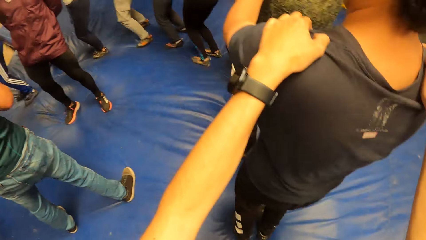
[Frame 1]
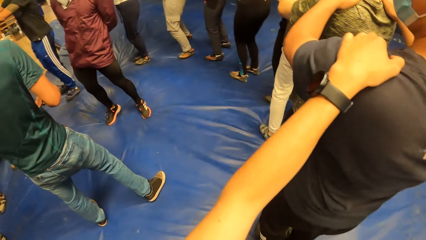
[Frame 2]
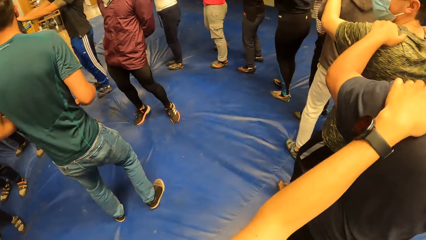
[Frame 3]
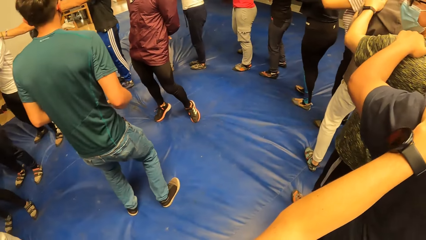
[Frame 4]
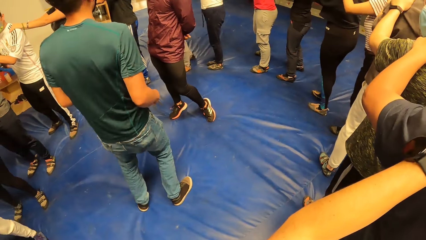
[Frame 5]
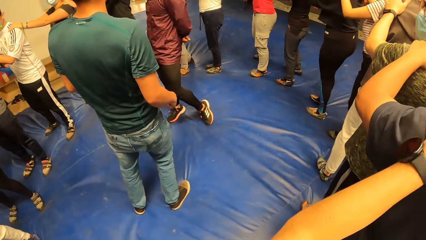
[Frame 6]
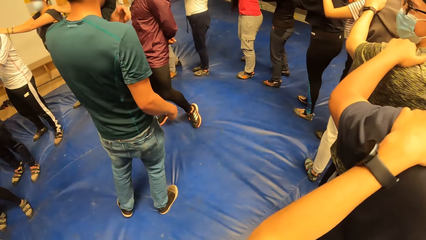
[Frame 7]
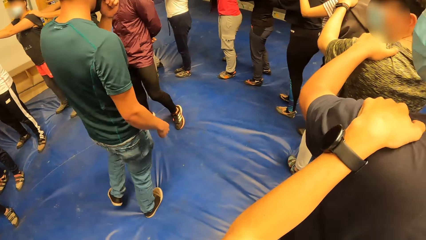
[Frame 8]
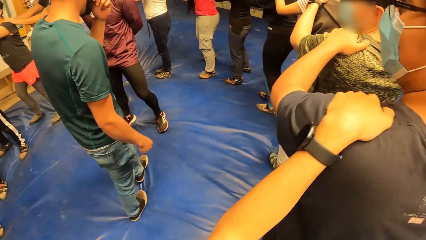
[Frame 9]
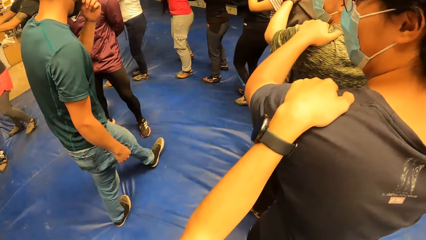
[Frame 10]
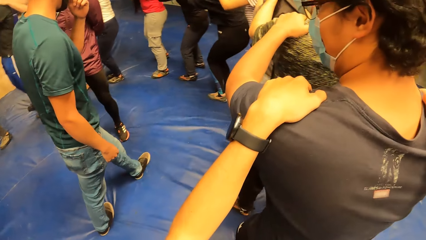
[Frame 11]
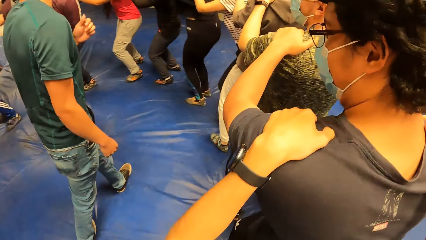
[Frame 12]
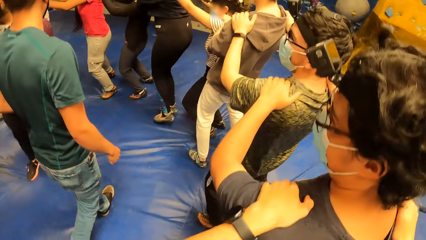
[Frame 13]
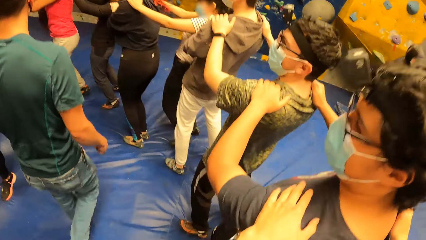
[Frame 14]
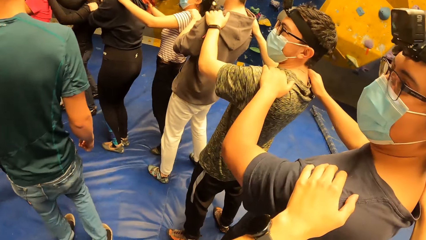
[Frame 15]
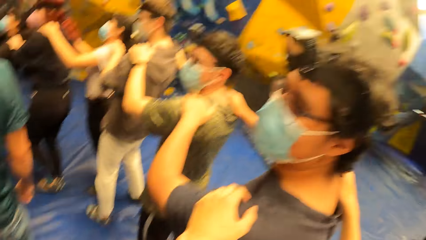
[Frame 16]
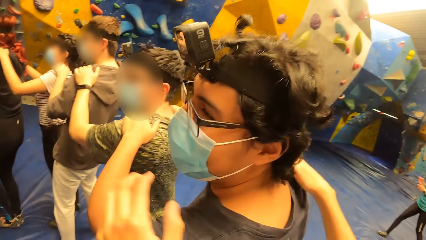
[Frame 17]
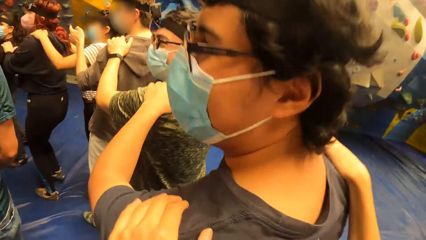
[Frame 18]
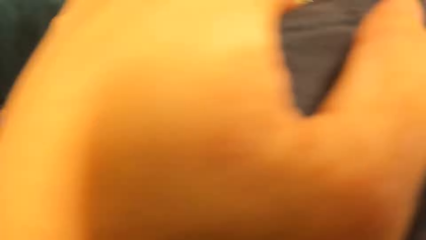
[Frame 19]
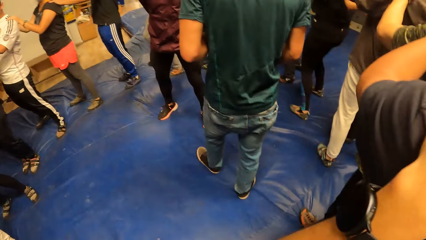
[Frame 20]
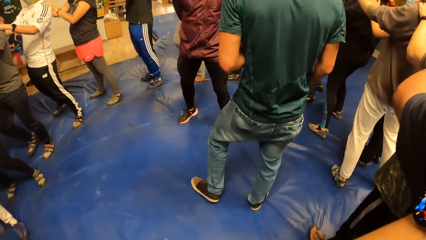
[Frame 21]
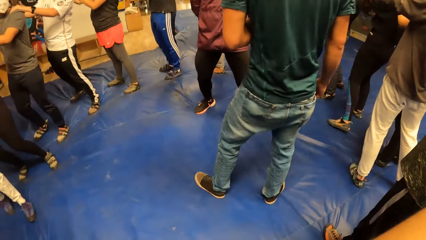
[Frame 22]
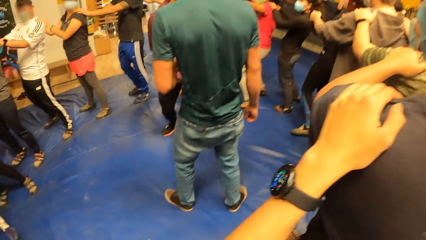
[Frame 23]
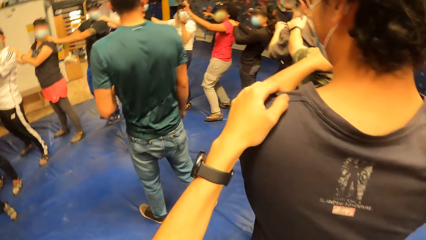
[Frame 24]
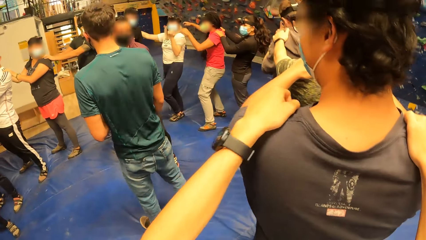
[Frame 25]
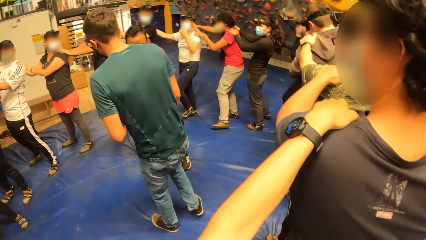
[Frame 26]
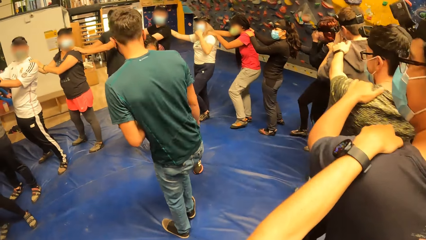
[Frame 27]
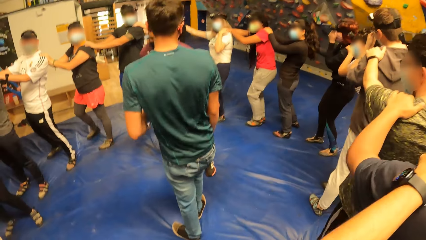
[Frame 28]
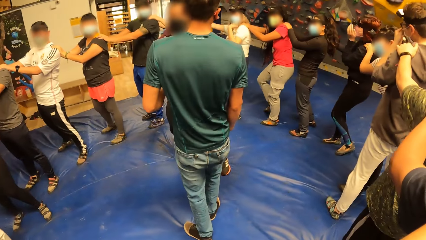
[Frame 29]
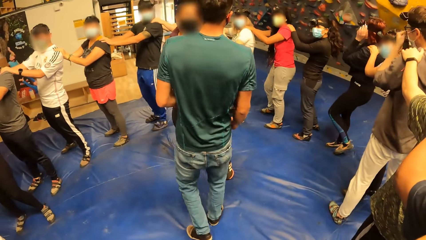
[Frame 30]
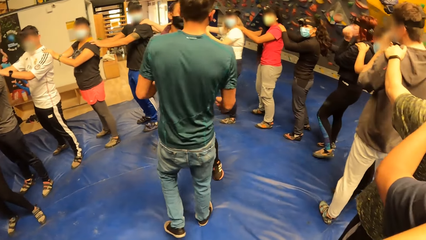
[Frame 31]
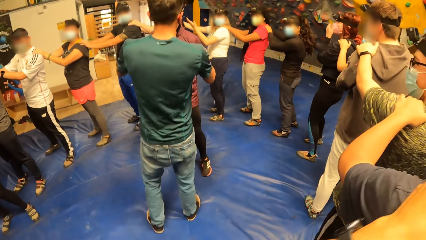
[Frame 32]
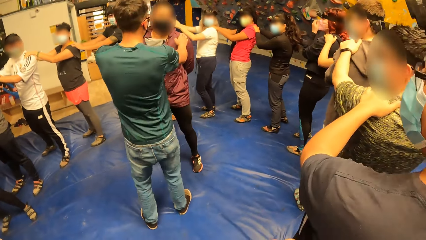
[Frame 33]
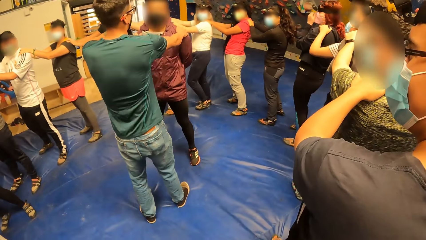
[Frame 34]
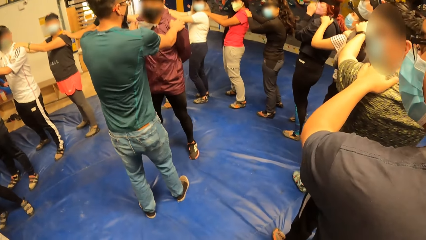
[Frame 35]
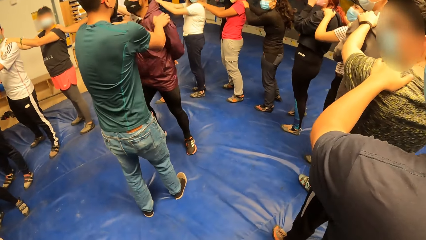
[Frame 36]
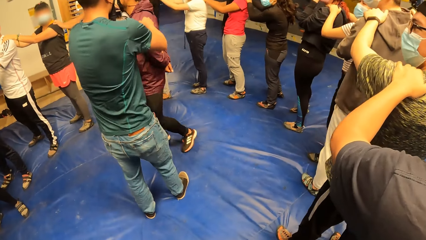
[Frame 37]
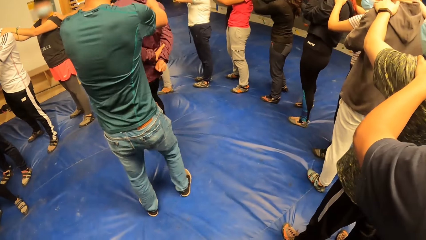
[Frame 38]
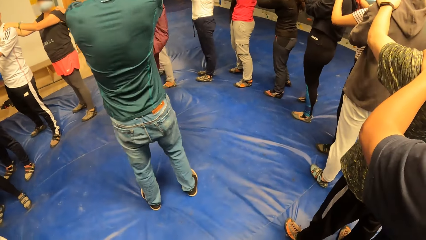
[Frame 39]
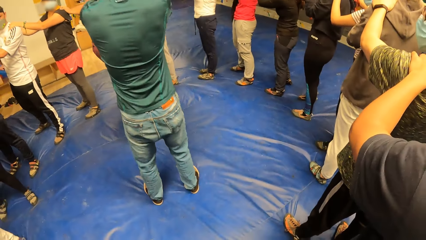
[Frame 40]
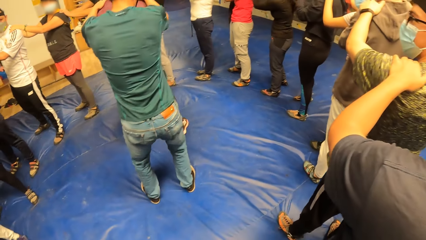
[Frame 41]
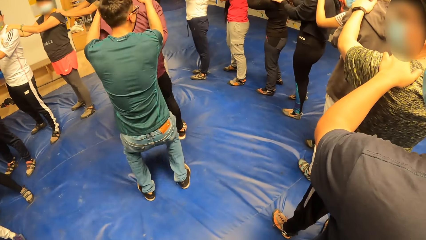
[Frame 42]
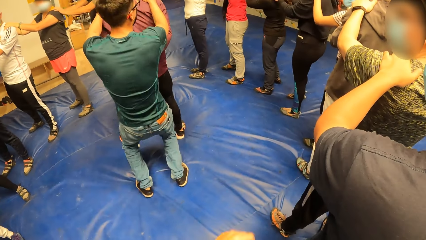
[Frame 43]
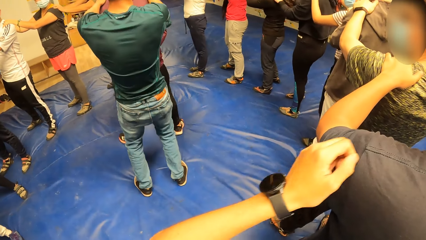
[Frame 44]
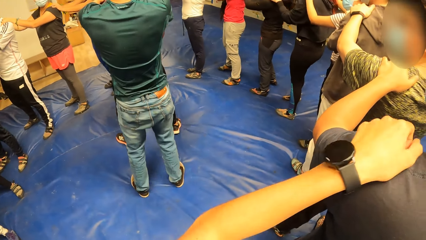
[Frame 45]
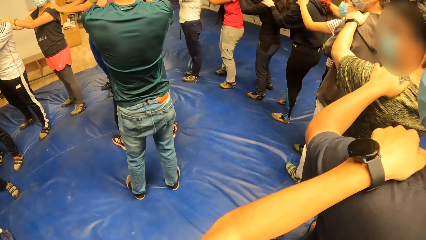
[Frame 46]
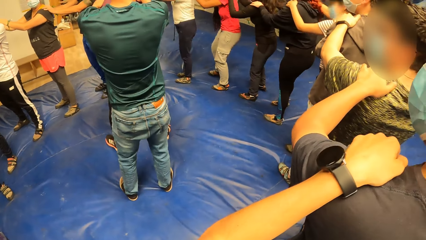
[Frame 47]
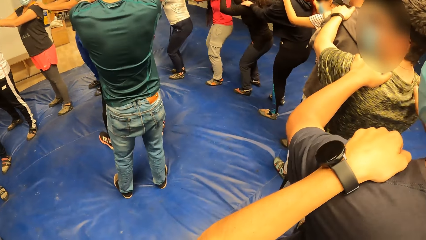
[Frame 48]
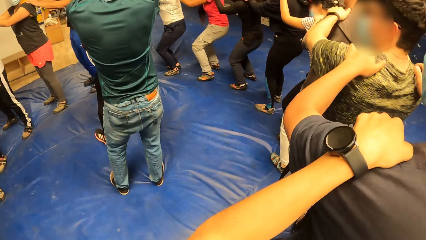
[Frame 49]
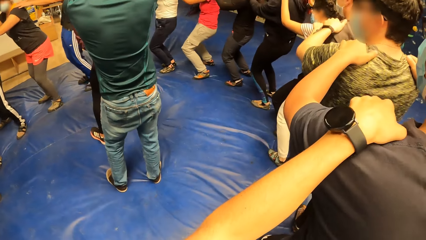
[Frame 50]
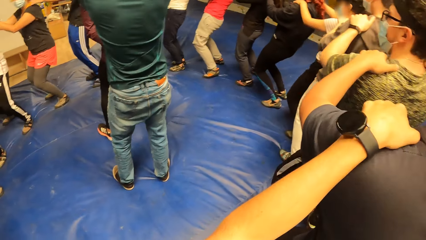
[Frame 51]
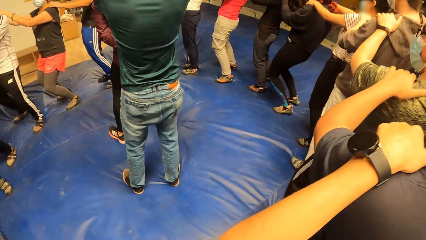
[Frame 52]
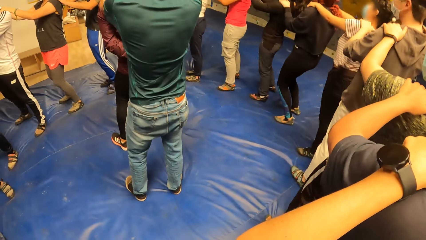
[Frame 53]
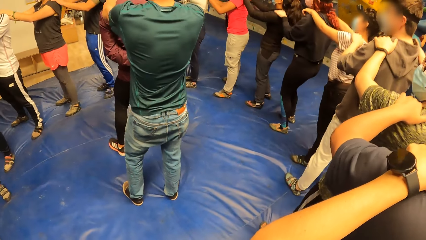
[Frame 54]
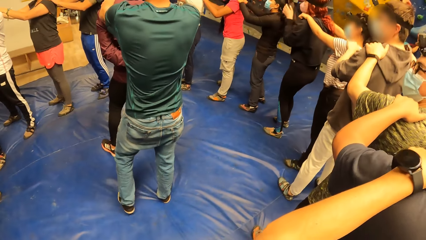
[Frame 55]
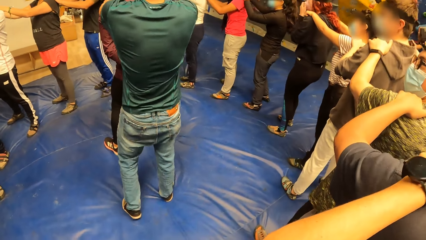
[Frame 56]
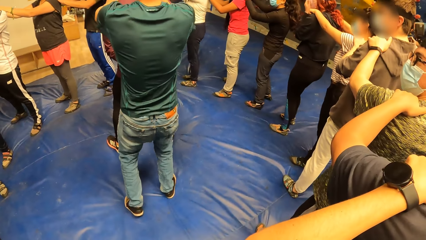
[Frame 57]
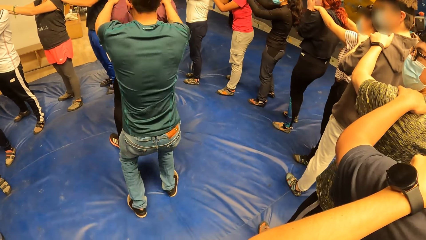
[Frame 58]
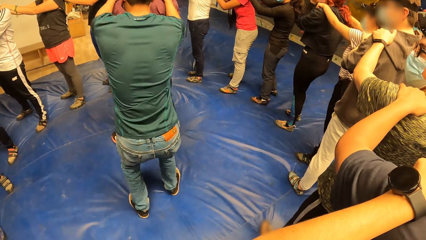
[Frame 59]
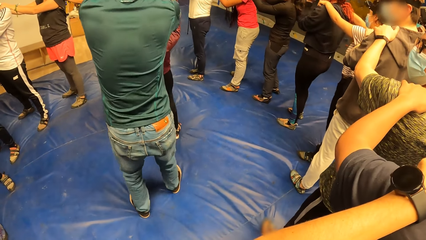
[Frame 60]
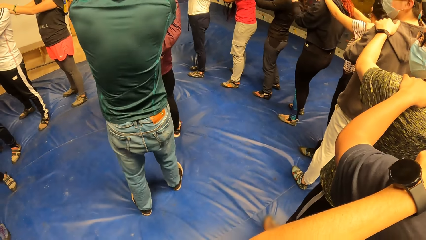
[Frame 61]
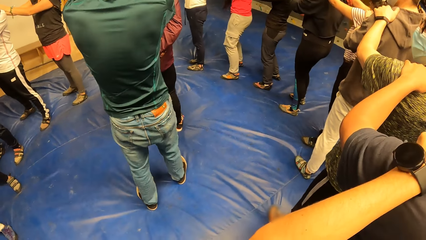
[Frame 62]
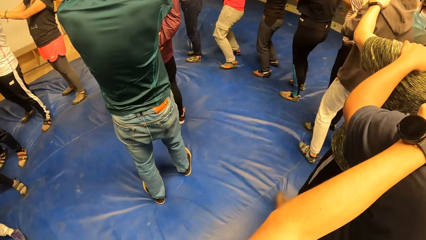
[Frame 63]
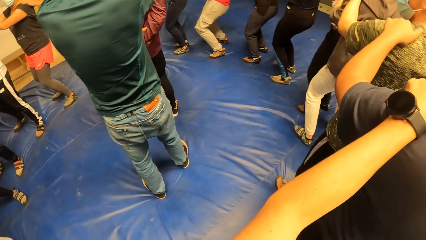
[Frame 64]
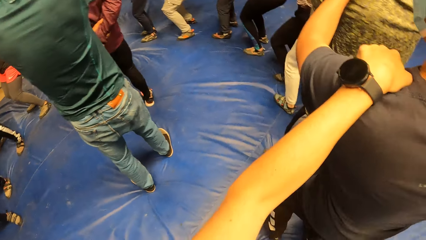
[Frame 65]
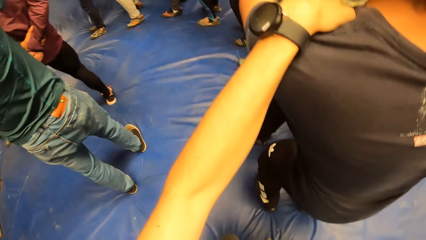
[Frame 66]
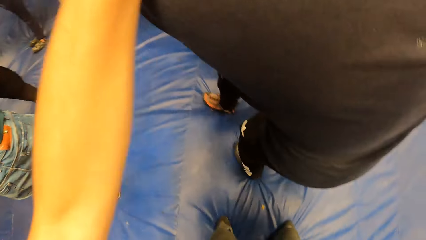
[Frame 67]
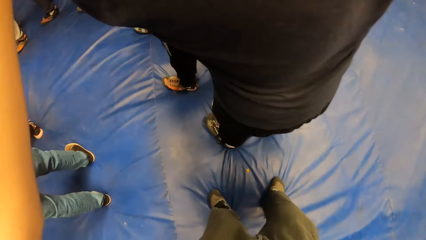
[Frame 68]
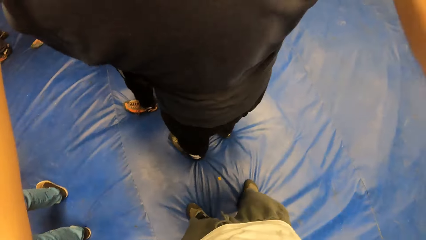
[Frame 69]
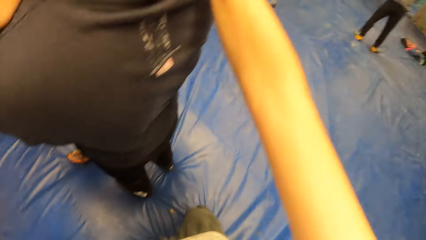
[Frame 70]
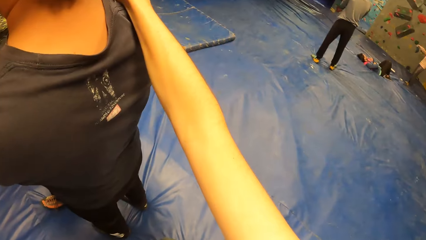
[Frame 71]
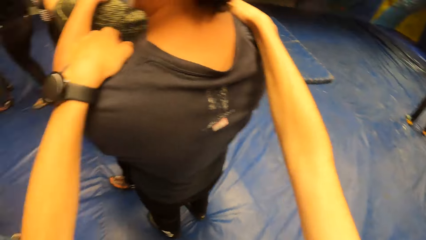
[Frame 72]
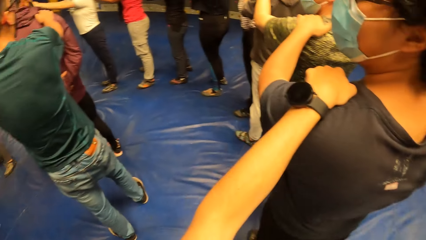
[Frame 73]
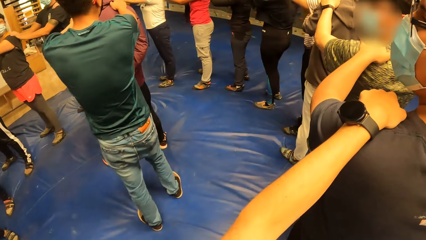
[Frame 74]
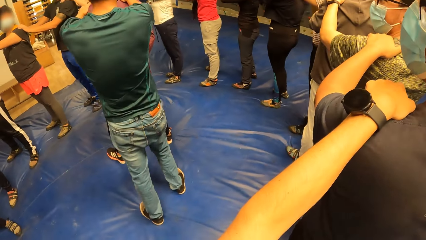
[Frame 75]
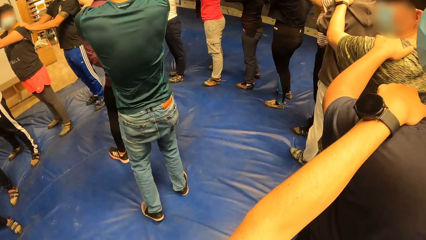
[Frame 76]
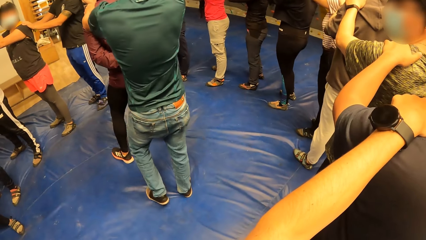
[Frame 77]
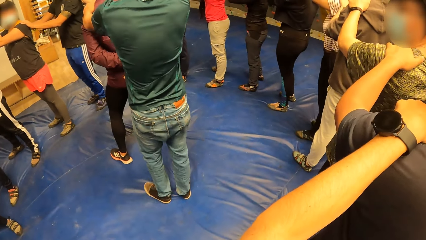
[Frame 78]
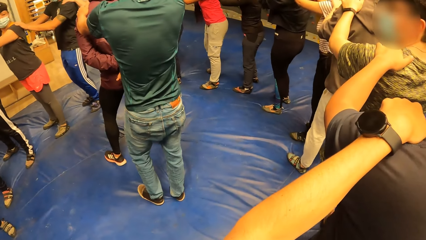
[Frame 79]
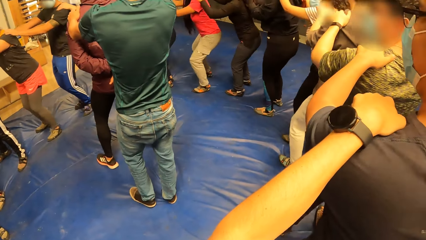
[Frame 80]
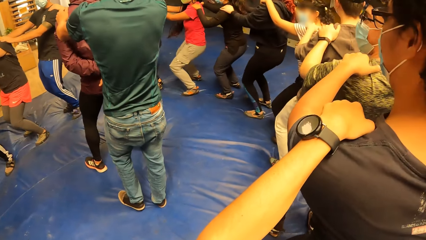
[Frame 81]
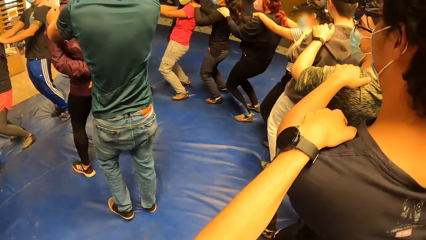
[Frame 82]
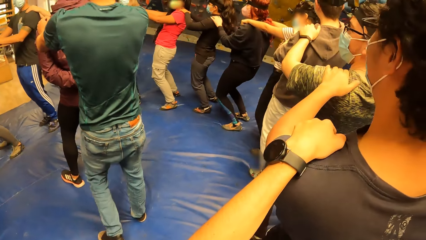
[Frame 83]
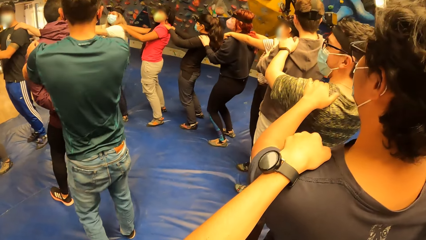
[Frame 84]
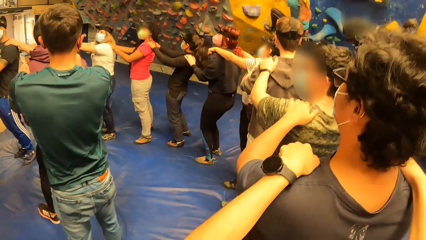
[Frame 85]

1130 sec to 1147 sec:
The camera wearer looks at the instructor. A man holds another man with both hands. The first man instructs the group of people with his hands on the second man. The camera wearer dances in the room. She places her left hand on a third man. The third man exercises with the group of people with his hands on a fourth man. The camera wearer exercises with the group of people with her hands on the third man.
